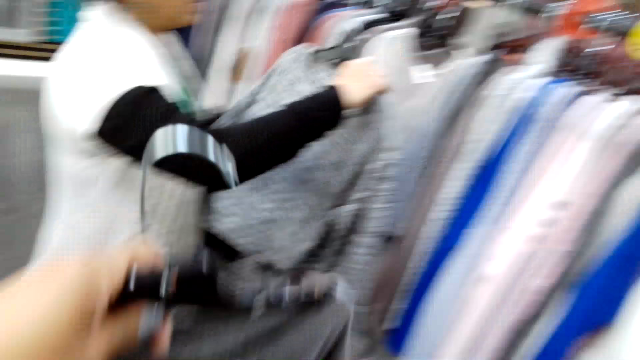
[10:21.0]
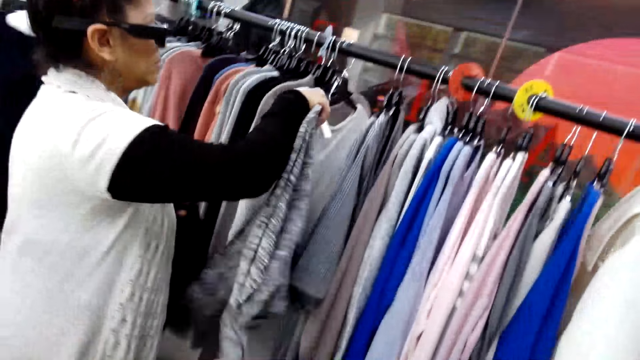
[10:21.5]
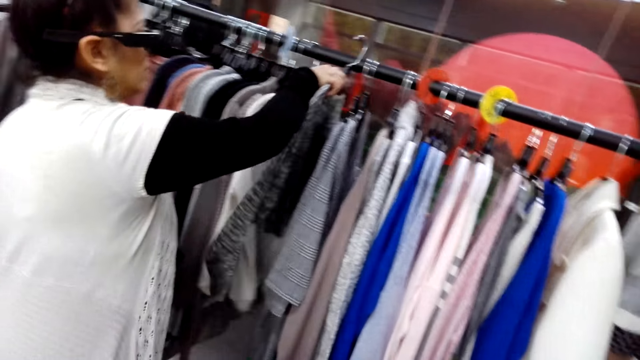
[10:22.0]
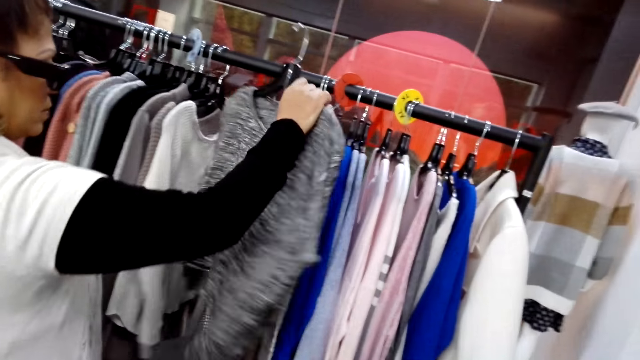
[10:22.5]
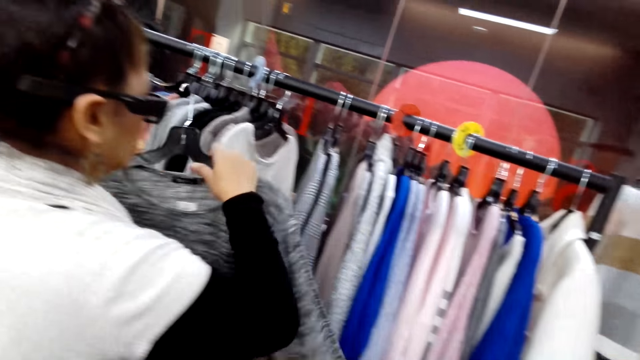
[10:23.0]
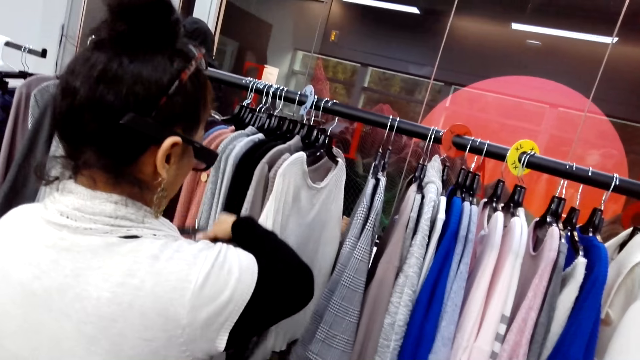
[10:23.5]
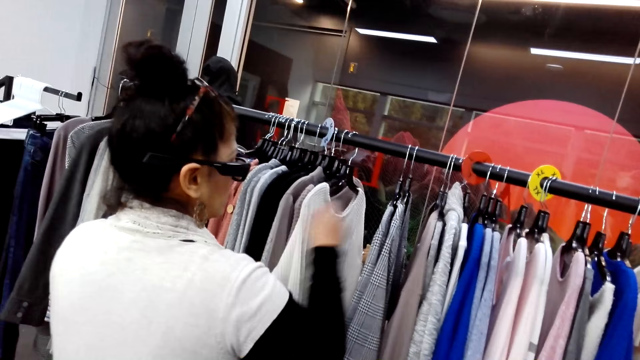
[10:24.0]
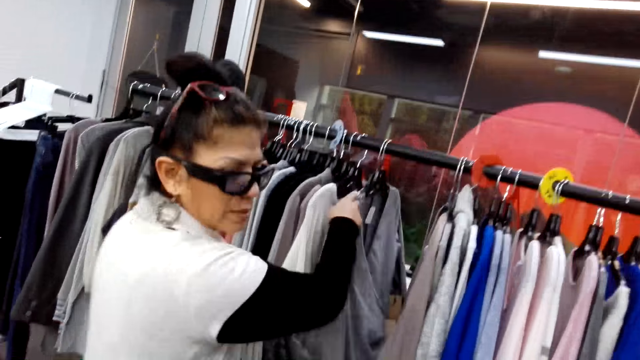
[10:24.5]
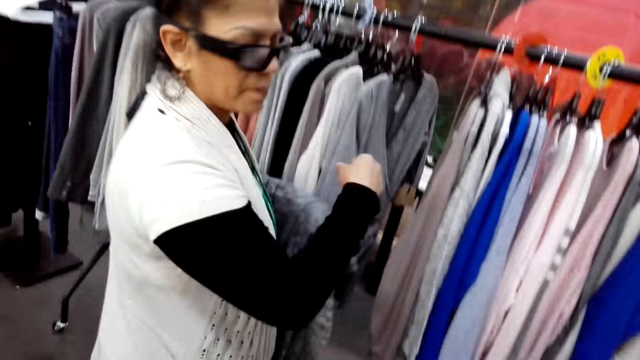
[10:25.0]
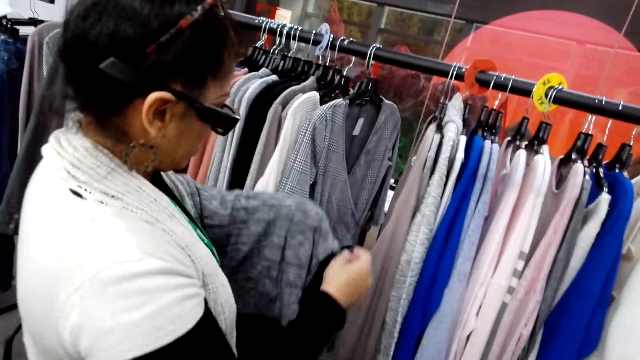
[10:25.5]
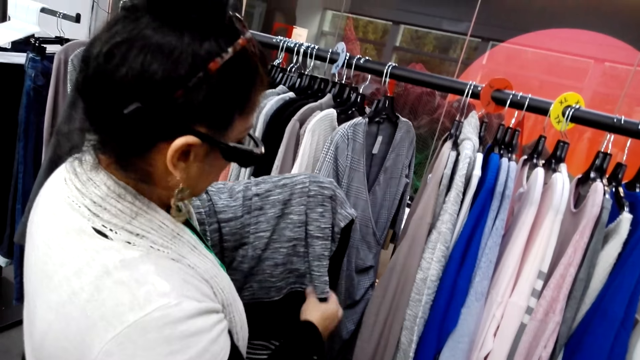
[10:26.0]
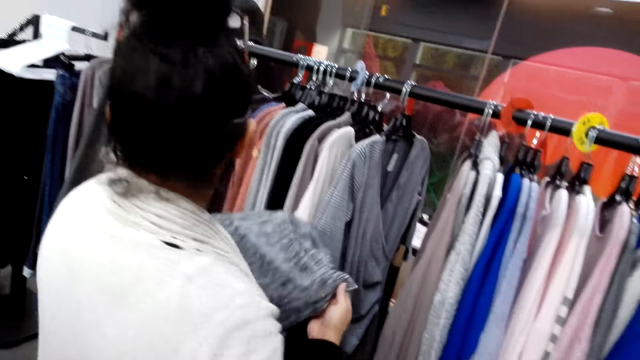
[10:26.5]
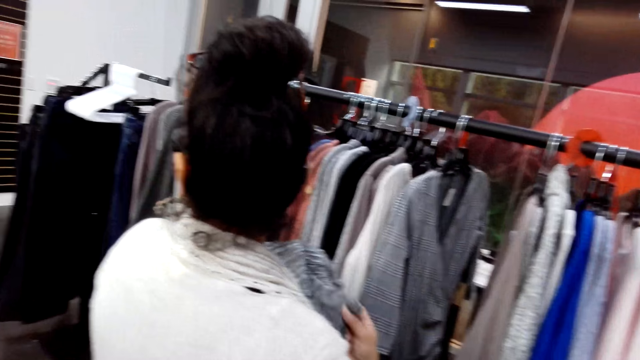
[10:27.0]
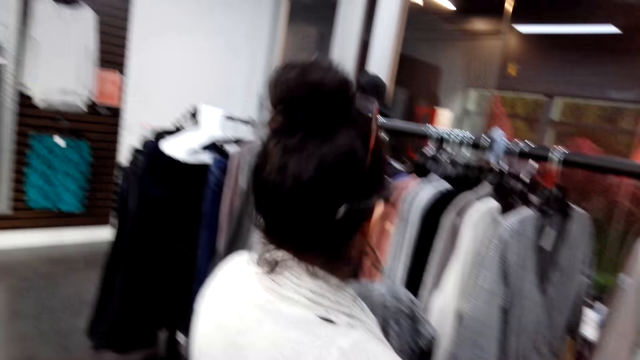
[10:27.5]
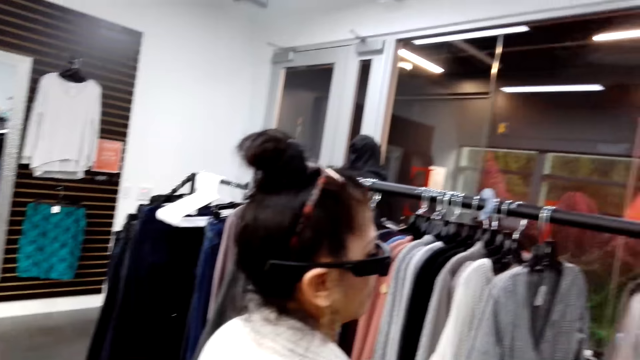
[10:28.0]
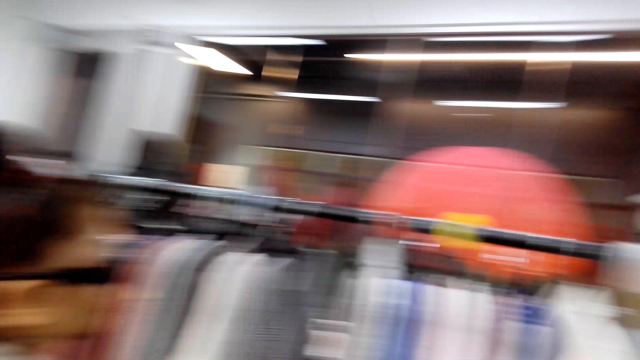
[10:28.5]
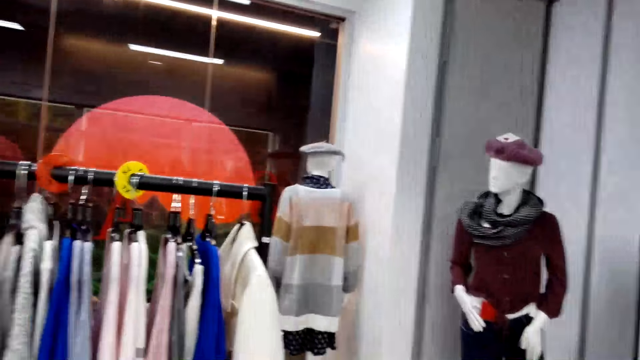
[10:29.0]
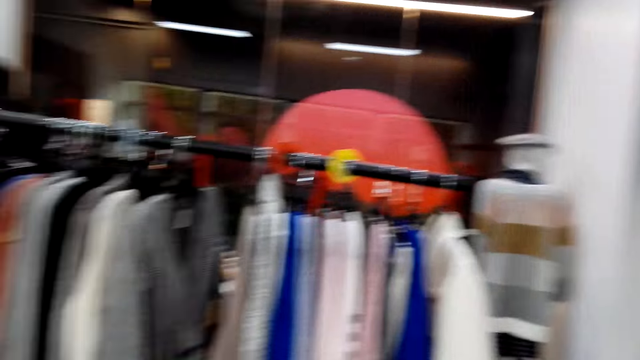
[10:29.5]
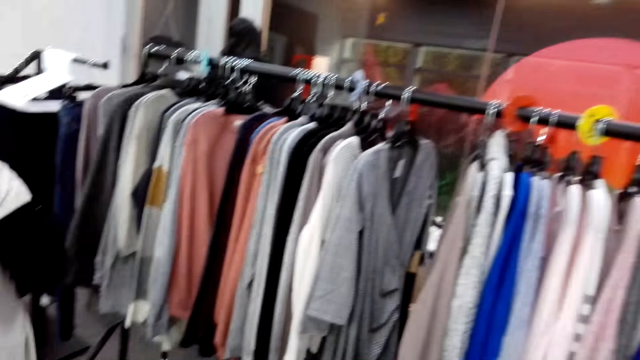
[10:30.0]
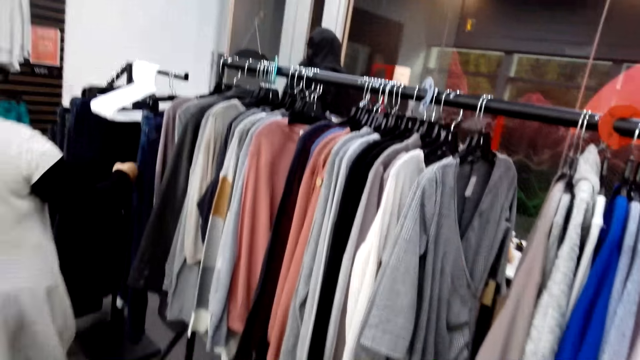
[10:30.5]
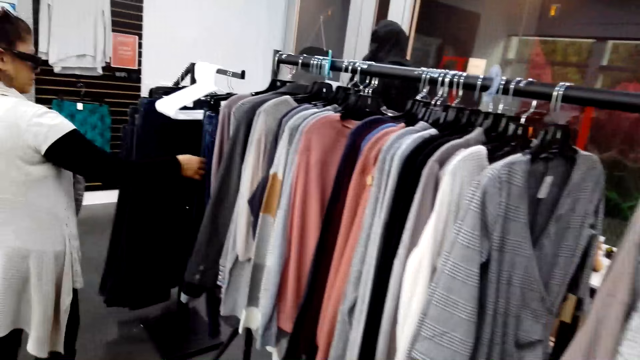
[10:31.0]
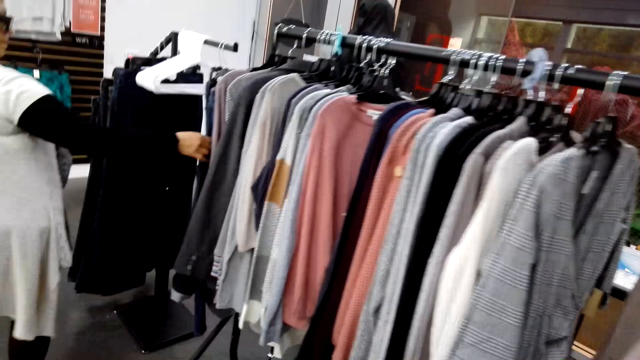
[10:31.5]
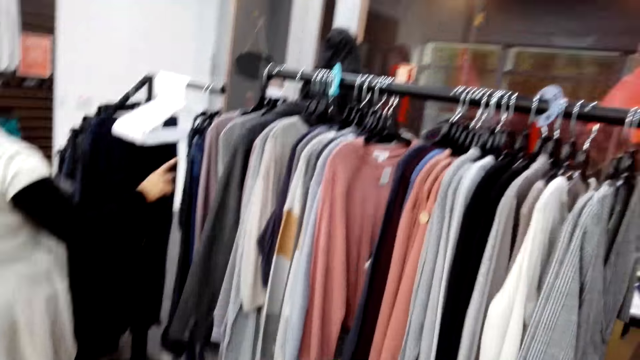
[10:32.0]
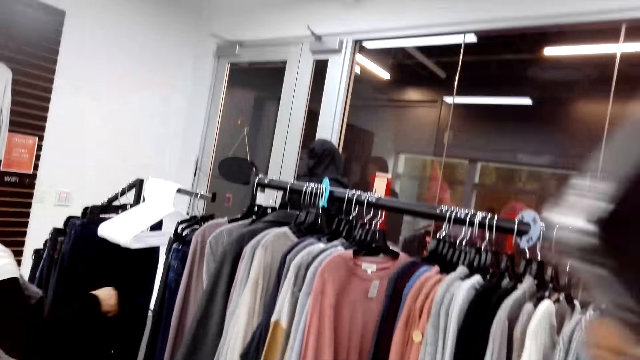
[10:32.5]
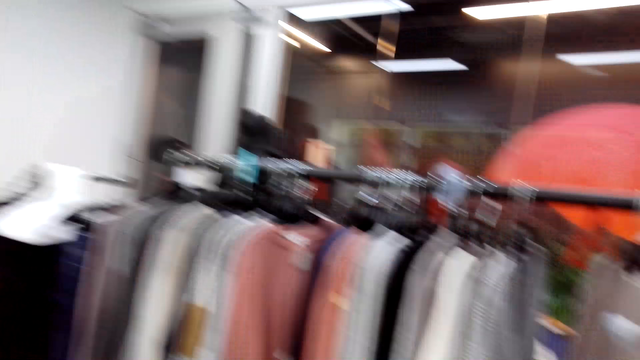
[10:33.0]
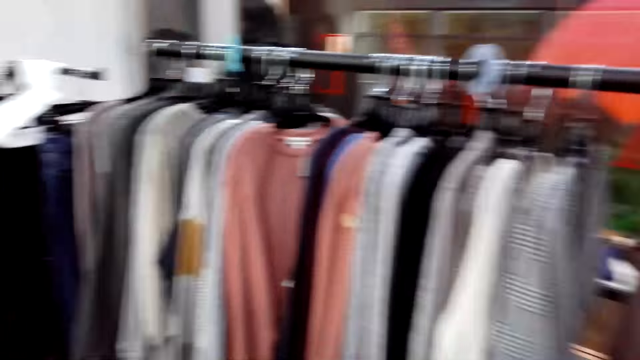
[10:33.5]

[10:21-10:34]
The camera wearer turns to the side. A man holds a cloth on a hanger. The man turns to the side. The camera wearer turns to the side and looks around. They examine clothes on the clothing display rack. The man holds the cloth on the hanger.

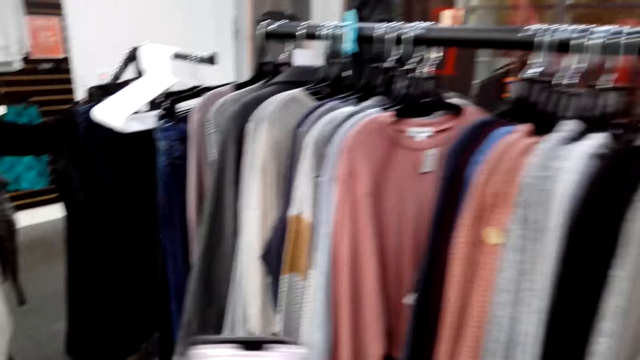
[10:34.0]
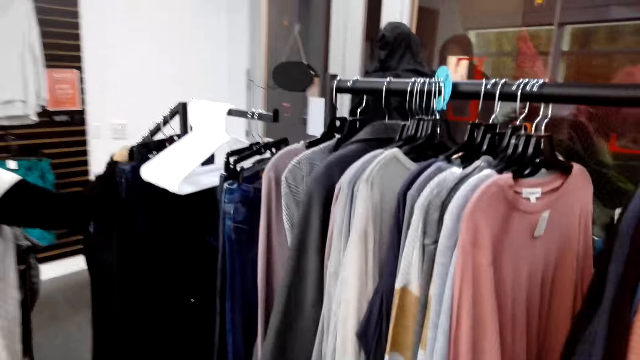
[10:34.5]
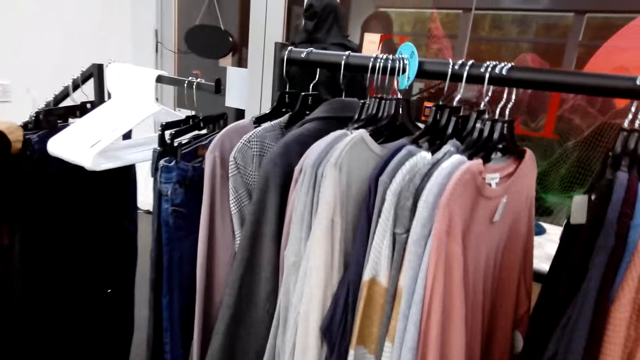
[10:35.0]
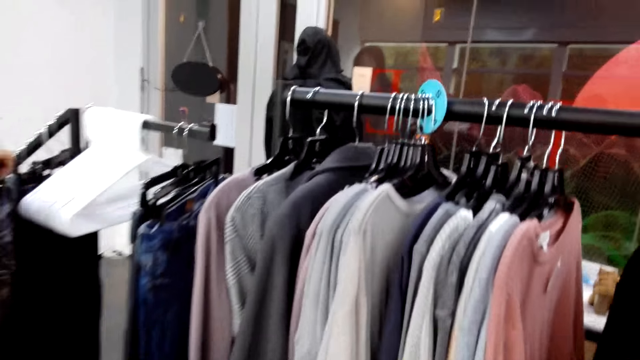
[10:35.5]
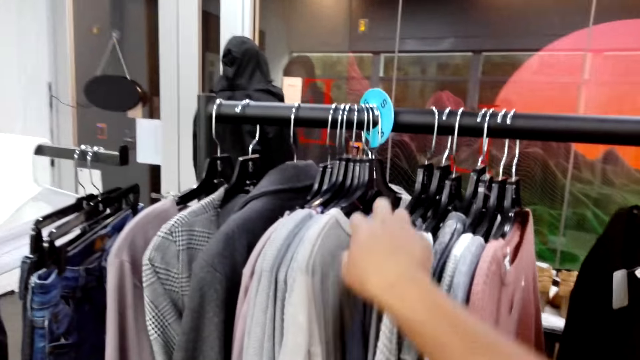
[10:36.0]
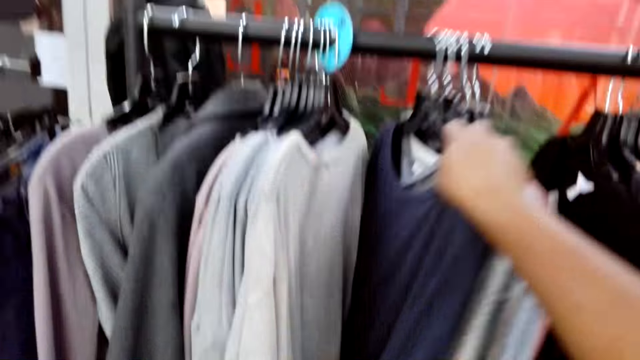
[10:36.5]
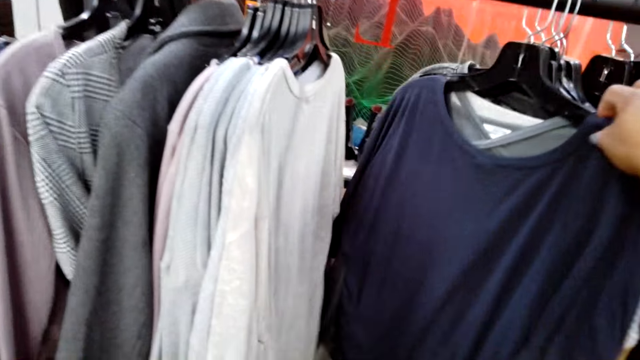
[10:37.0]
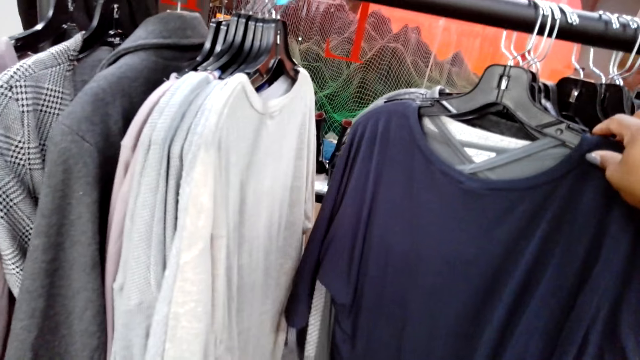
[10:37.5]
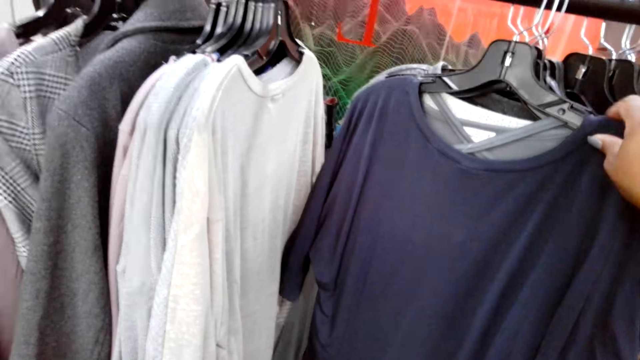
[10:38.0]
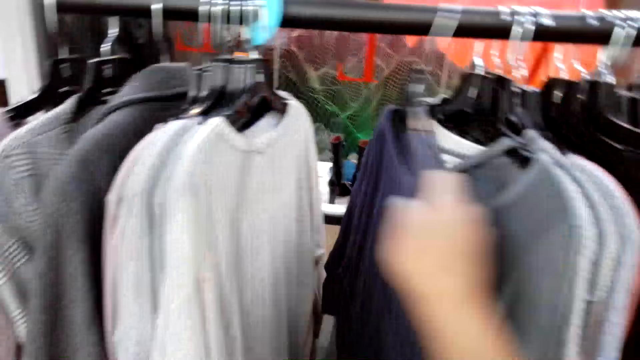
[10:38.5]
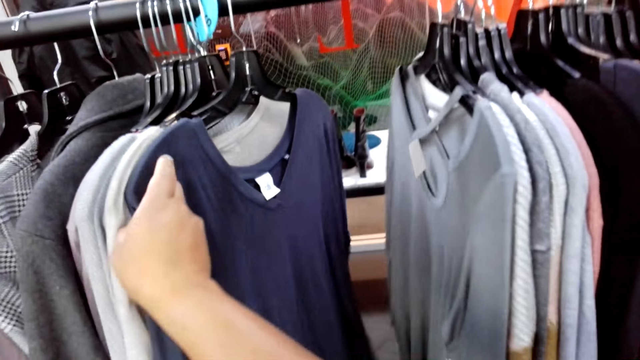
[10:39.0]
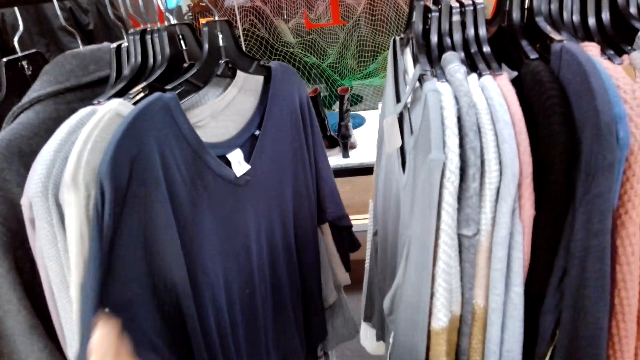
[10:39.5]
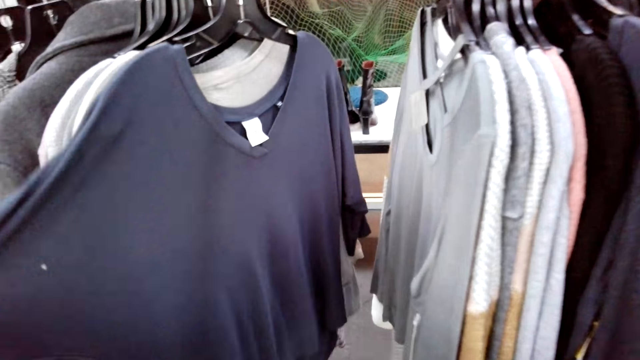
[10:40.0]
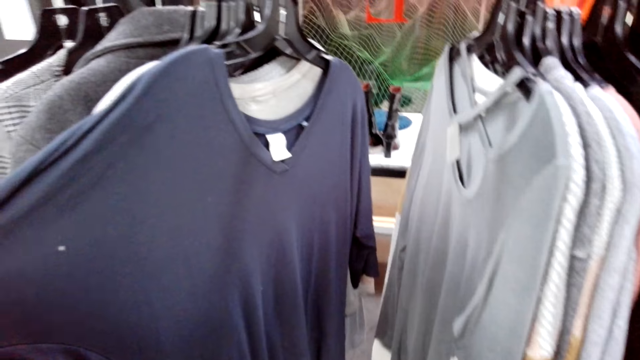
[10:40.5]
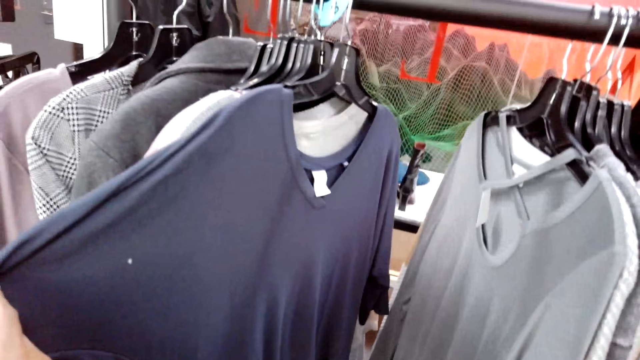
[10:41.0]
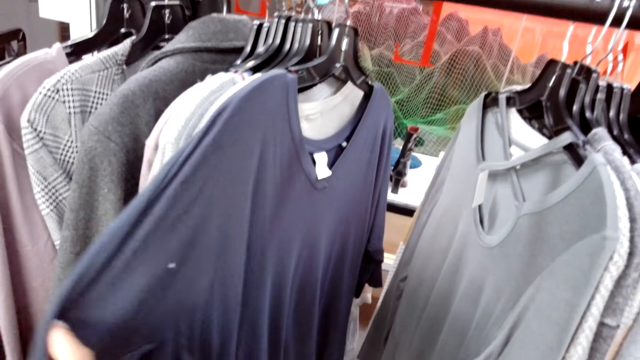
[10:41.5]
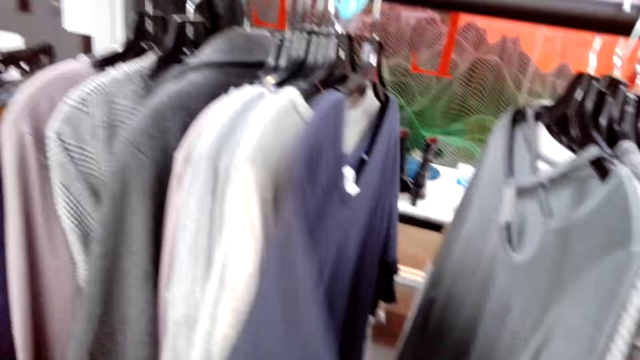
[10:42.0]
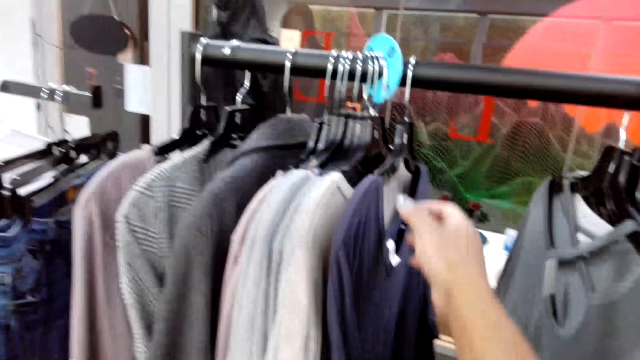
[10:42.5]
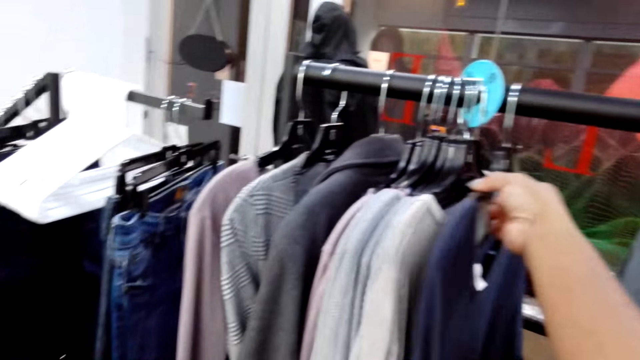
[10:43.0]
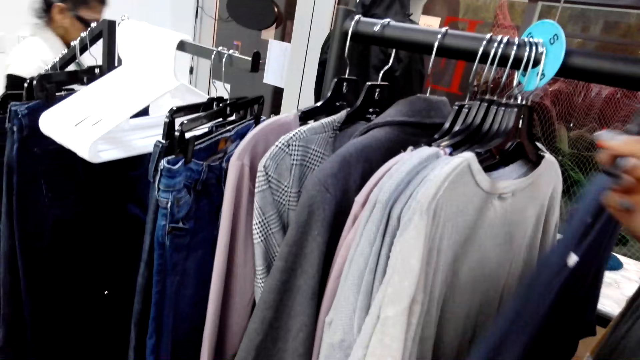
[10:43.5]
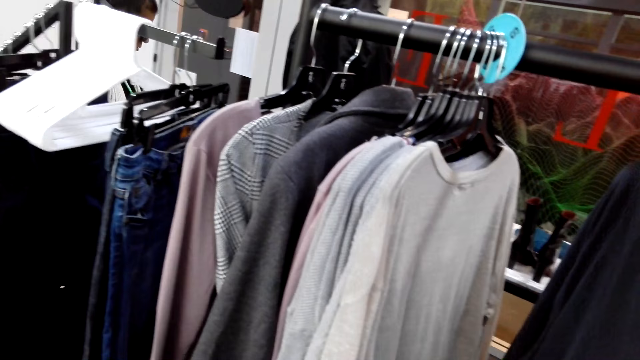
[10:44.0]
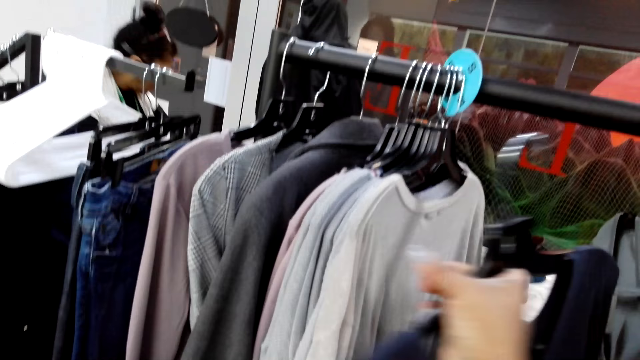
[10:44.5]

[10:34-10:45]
The camera wearer examines clothes on the clothing display rack. They hold a cloth on a hanger and turn to the side. A man walks around.
